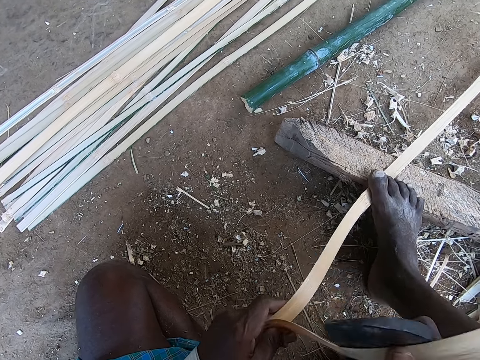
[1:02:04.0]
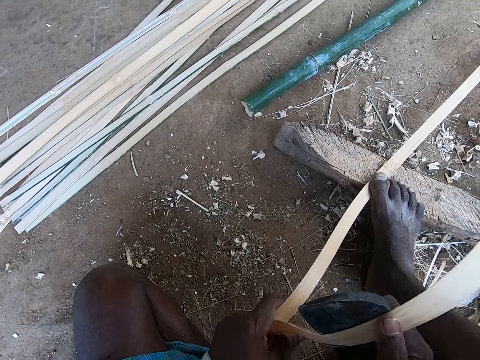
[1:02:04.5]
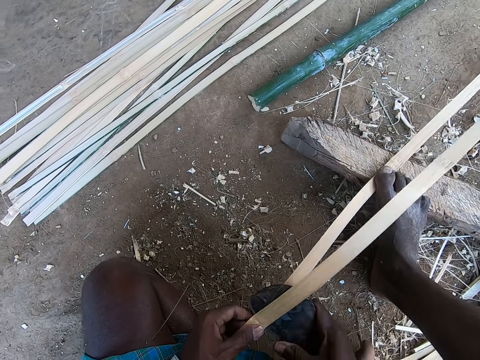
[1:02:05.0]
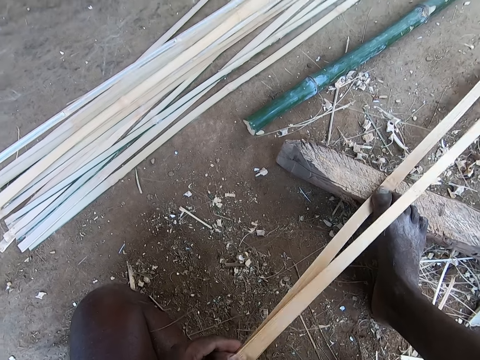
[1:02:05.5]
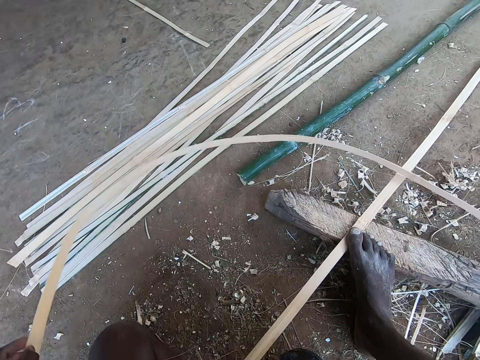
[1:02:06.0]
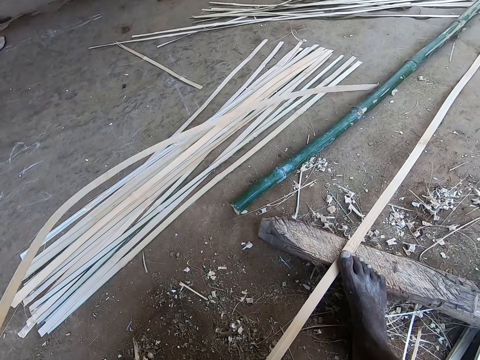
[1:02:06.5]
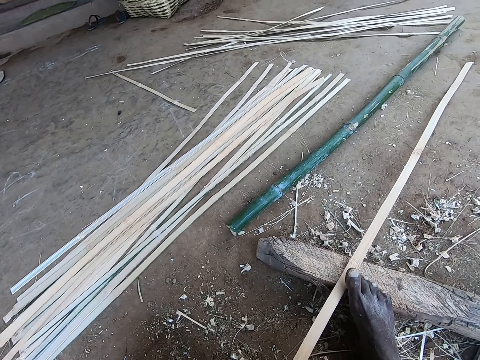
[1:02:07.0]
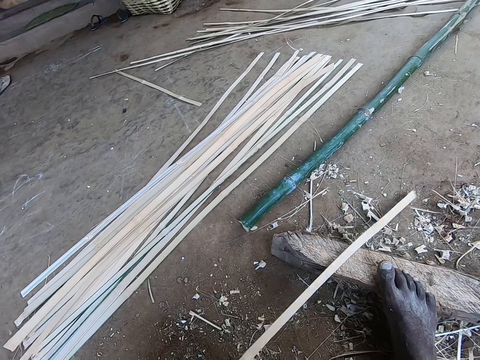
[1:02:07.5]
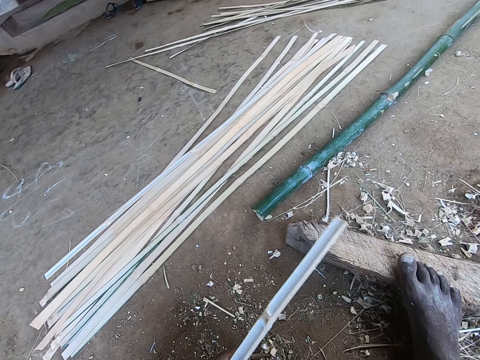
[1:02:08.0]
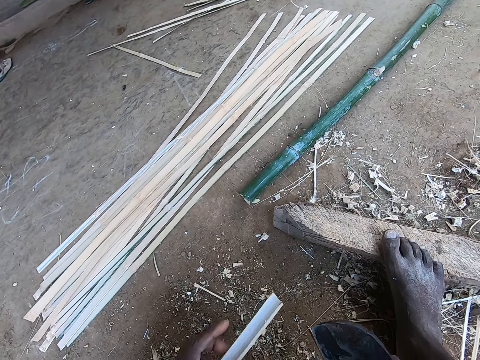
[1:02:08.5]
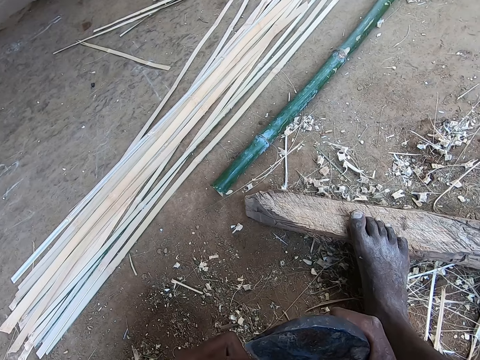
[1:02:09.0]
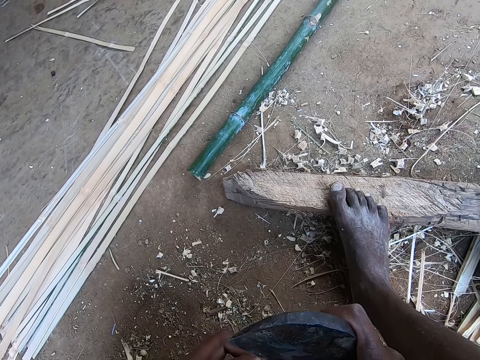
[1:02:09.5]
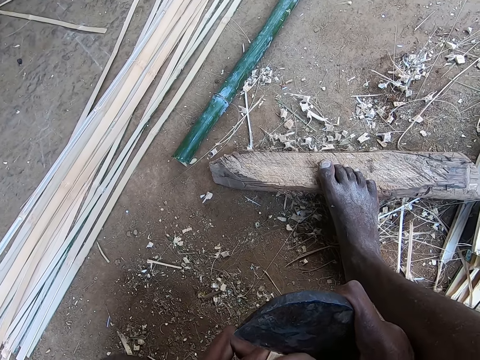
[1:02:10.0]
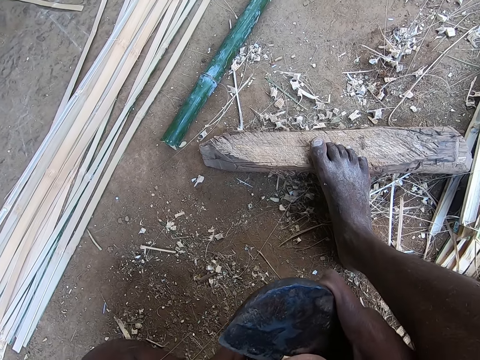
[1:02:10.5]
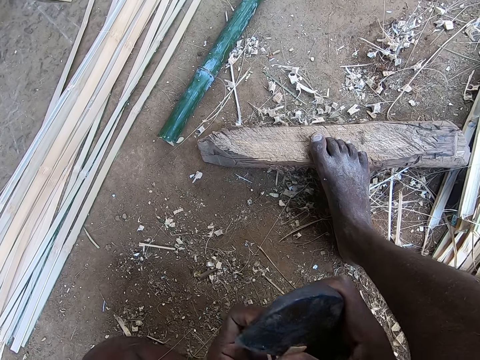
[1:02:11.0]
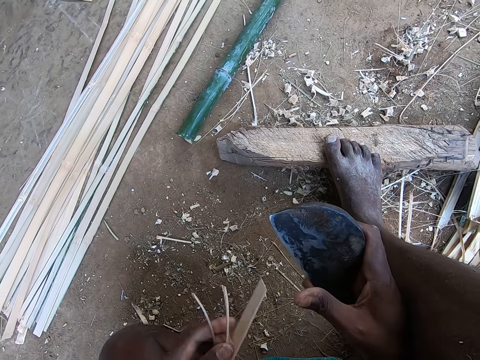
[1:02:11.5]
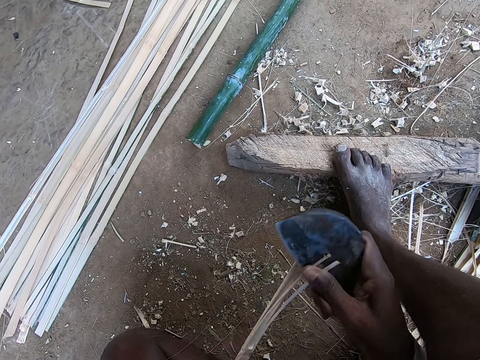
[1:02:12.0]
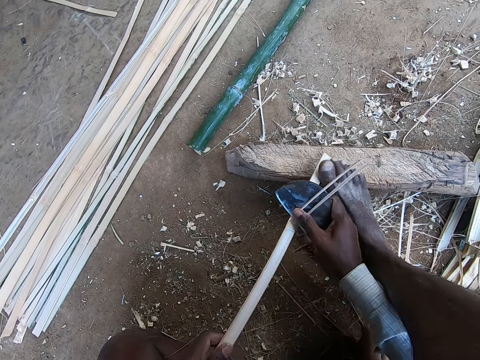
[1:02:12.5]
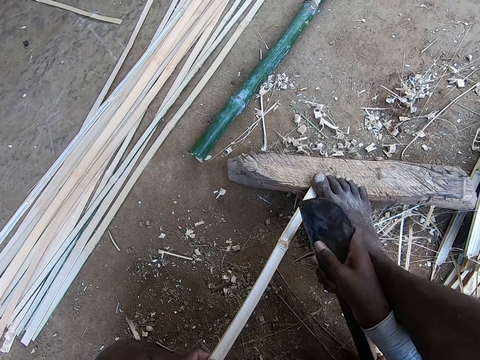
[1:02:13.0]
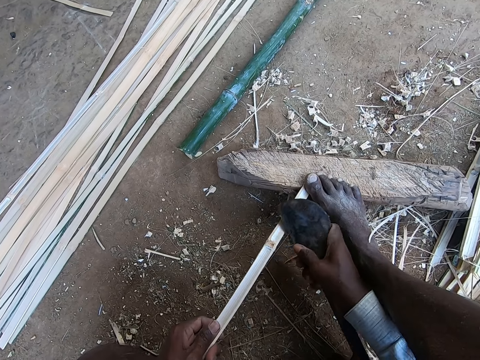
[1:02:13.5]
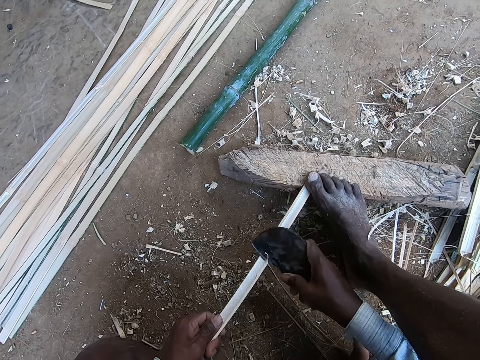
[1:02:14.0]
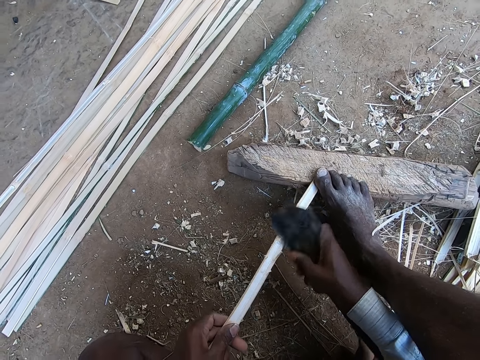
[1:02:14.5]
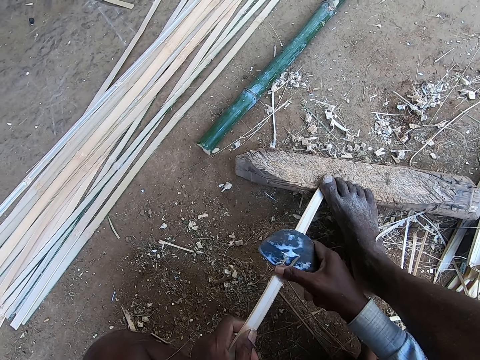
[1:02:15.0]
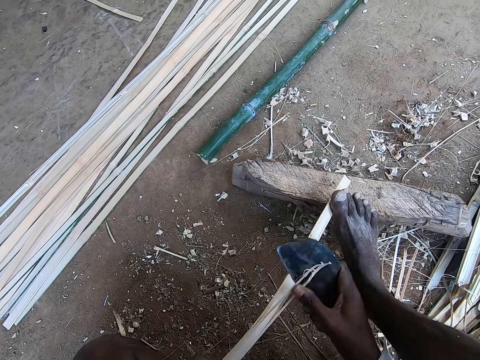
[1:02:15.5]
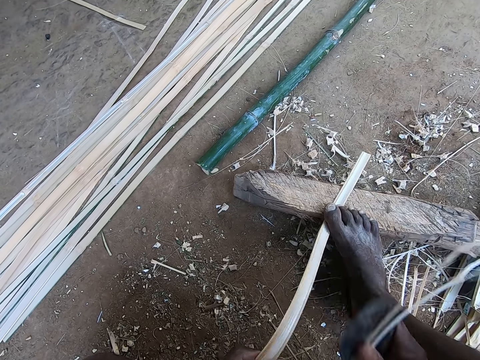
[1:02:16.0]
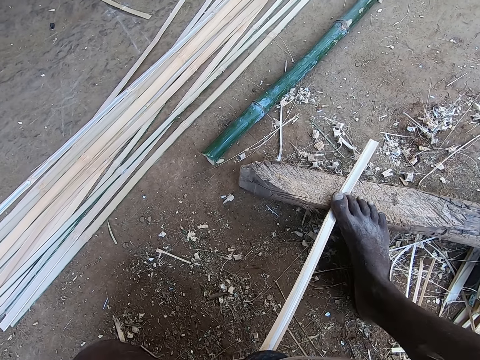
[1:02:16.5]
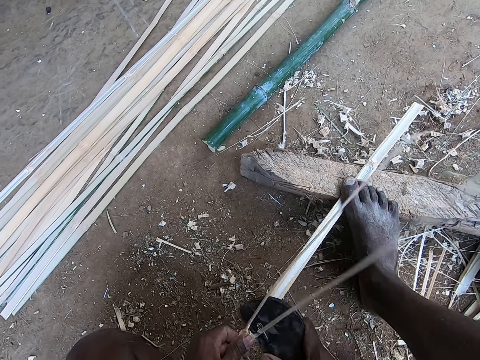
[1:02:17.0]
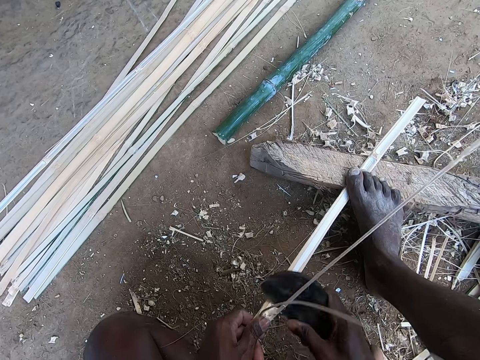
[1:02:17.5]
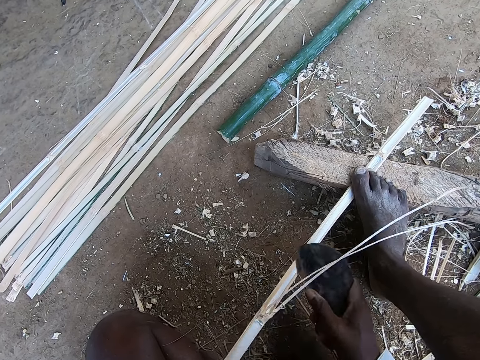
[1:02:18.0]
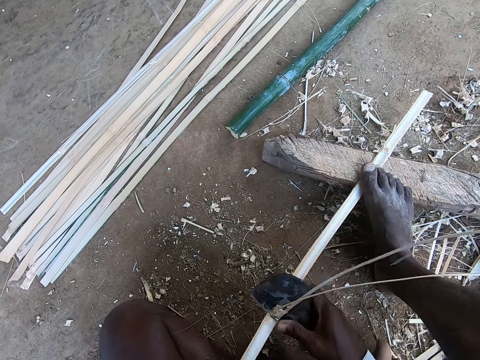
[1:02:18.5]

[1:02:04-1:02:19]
The camera wearer drops the bamboo strip or stick on the ground with his left hand. He takes the bamboo stick. He cuts the bamboo stick. He peels the bamboo strip in his left hand with the cane knife in his right hand. He steps on the bamboo stick. He cuts the bamboo stick.

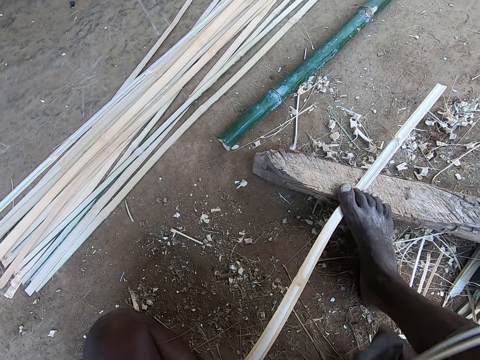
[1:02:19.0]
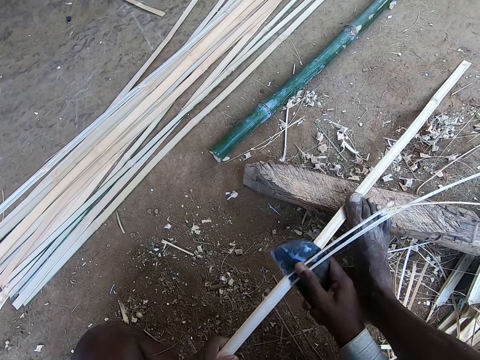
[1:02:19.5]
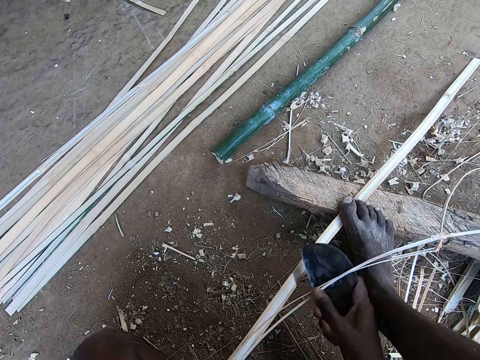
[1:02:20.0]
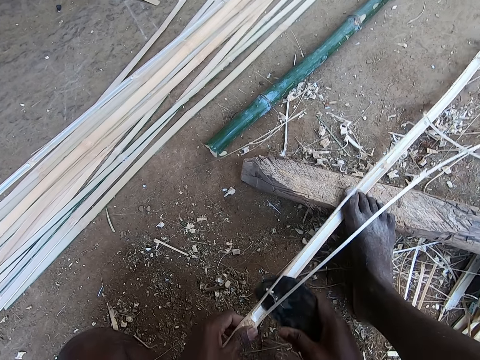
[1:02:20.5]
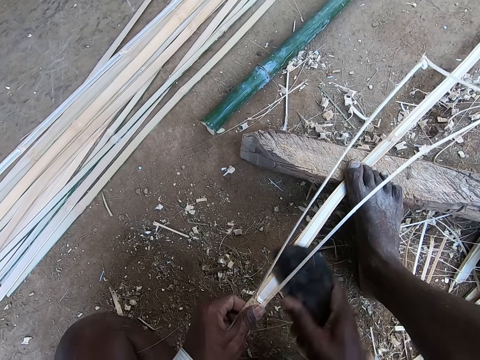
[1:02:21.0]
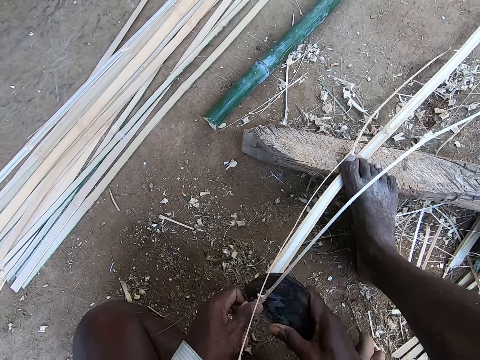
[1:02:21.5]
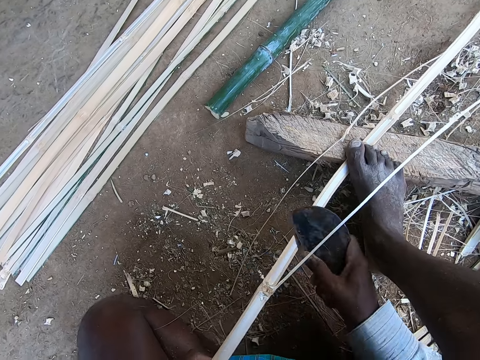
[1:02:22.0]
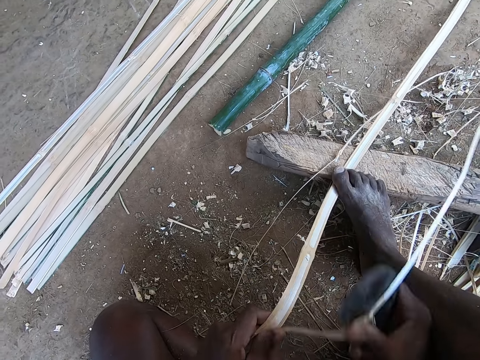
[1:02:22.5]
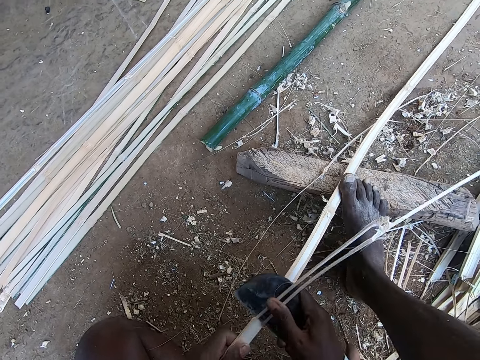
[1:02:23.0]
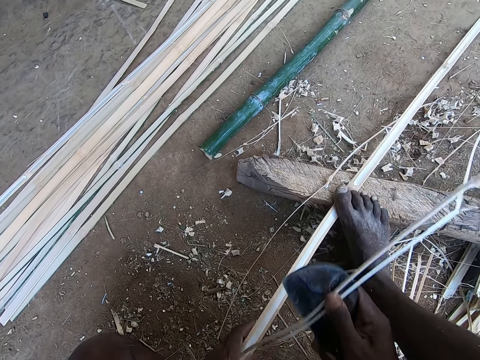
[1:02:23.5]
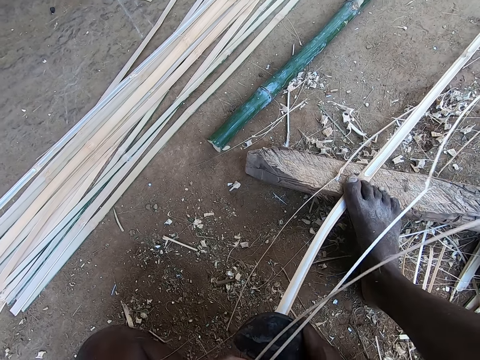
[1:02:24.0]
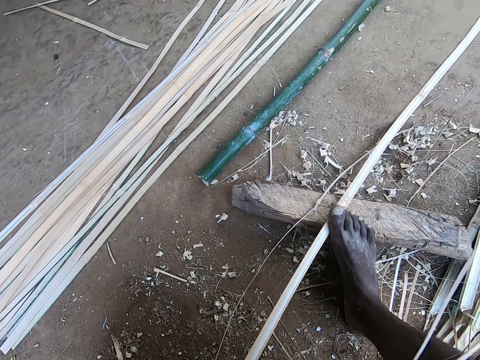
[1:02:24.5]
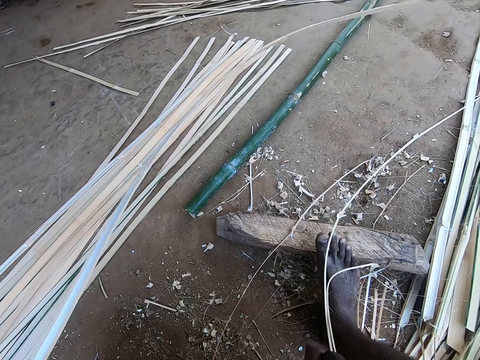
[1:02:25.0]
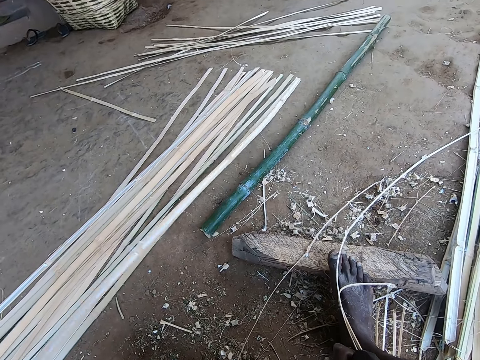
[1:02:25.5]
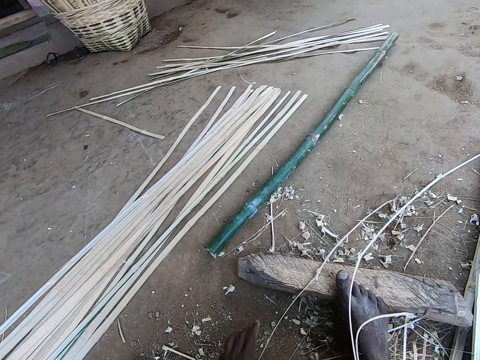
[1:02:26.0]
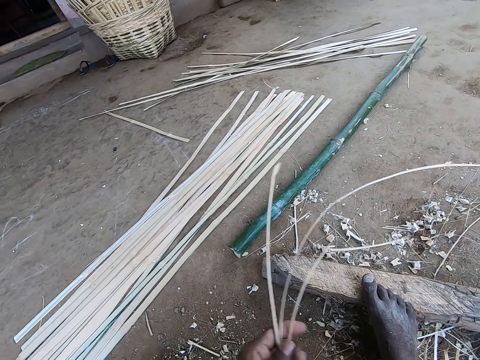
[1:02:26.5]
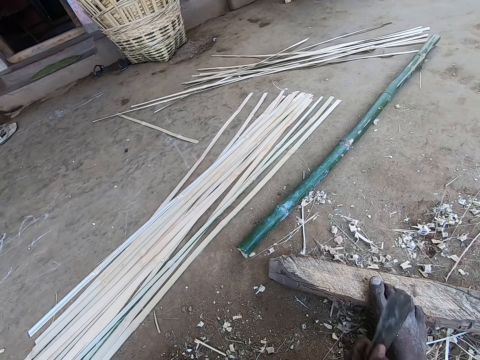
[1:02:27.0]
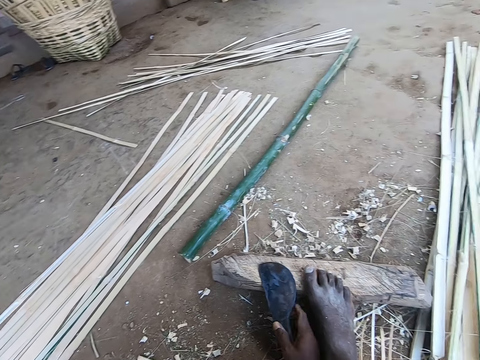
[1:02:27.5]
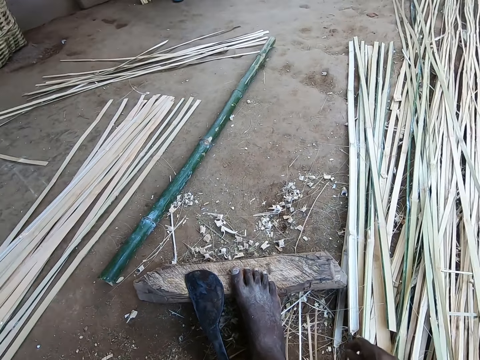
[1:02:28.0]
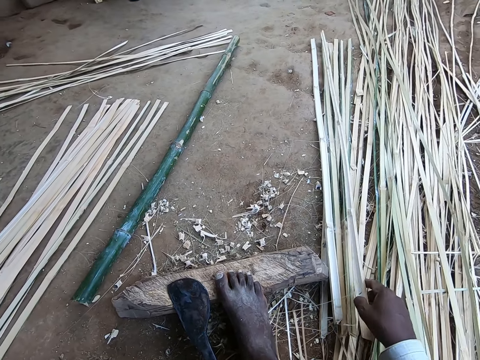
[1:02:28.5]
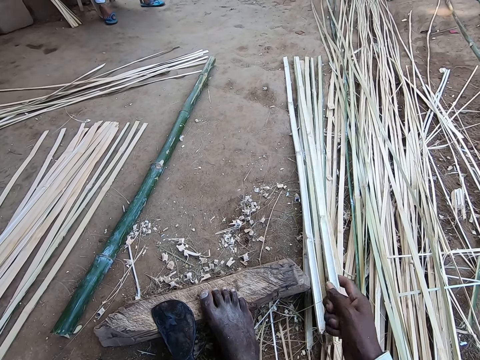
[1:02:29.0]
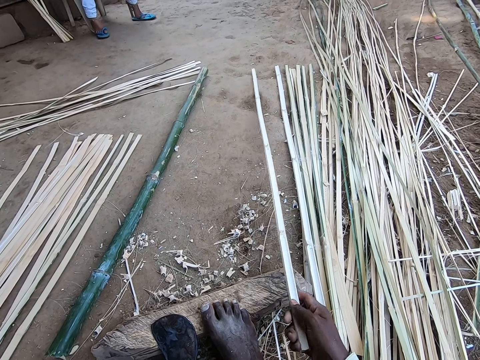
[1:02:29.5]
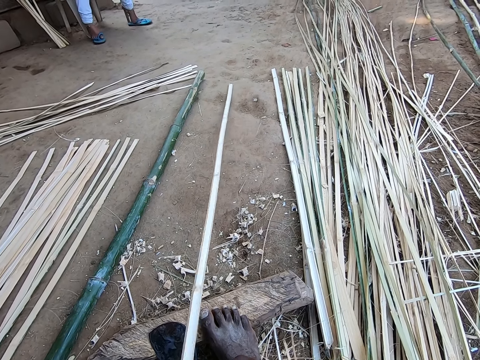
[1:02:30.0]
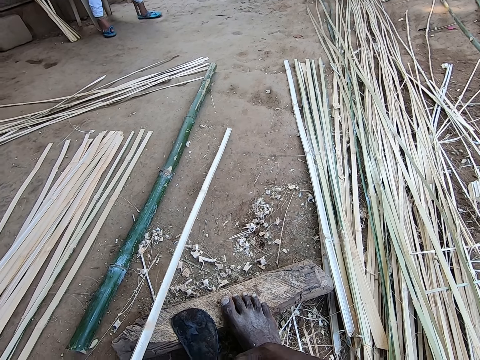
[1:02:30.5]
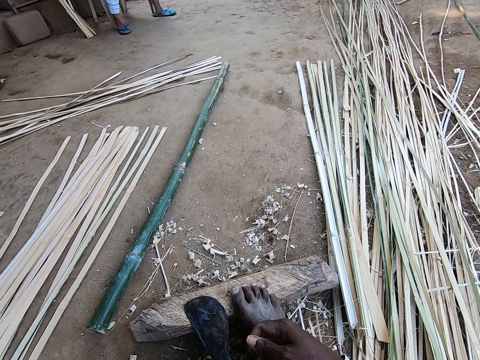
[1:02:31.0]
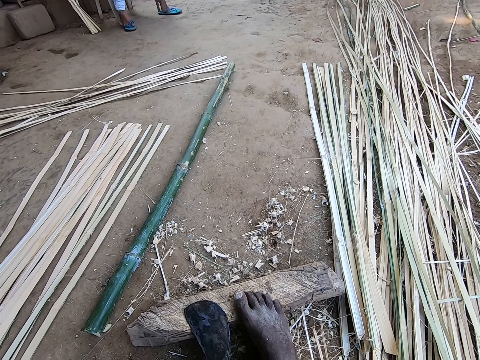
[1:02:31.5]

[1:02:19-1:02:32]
The camera wearer drops the bamboo strip or stick on the ground with his left hand. He picks up the bamboo strip on the ground with his left hand. He drops the bamboo strip on the ground with his left hand. He drops the cane knife on the wood on the ground with his right hand. He picks up the bamboo strip on the ground with his right hand. He puts the bamboo stick on his left hand.
